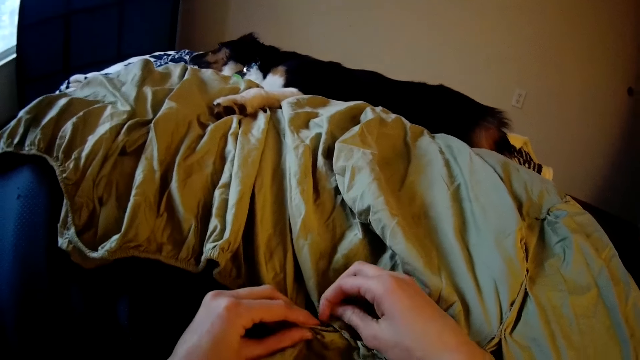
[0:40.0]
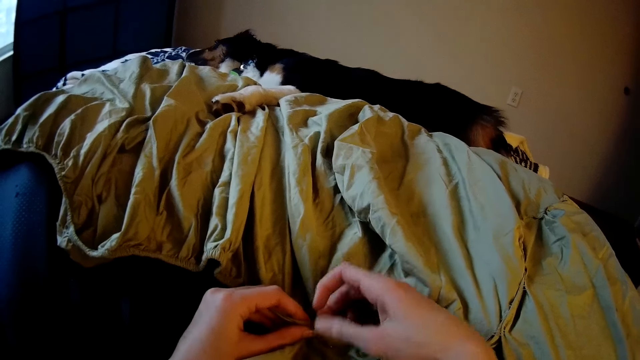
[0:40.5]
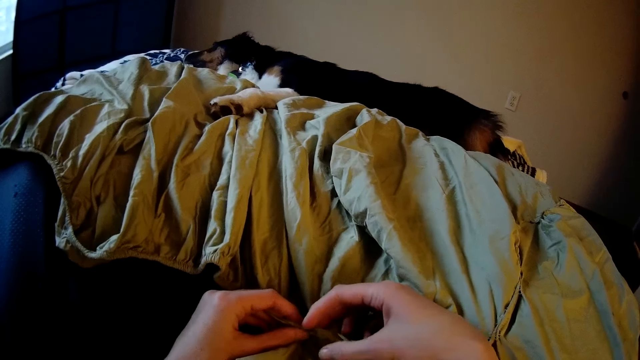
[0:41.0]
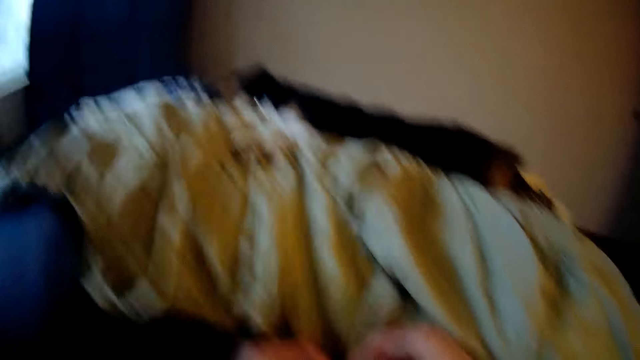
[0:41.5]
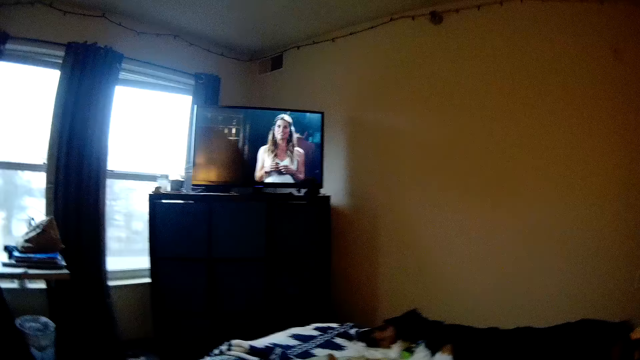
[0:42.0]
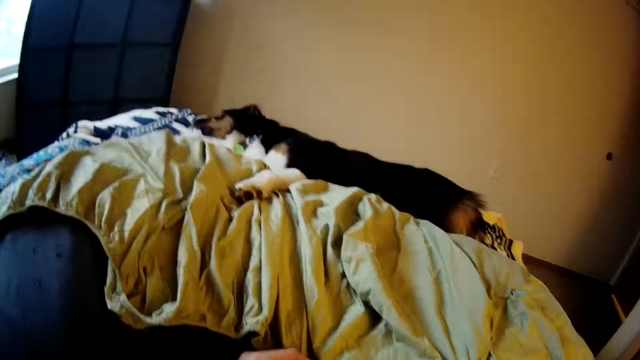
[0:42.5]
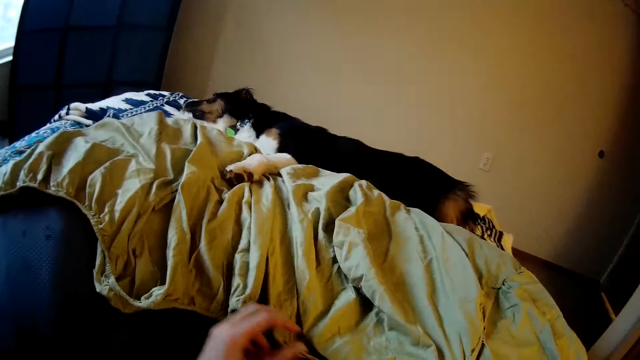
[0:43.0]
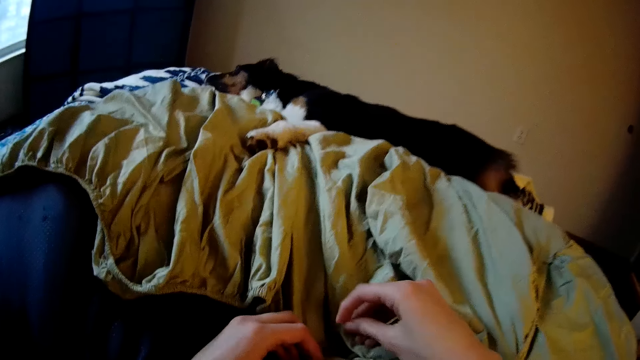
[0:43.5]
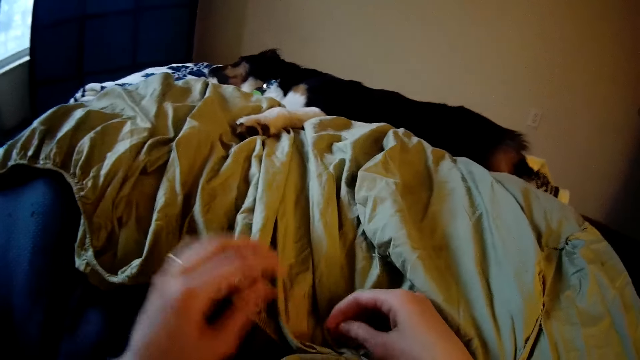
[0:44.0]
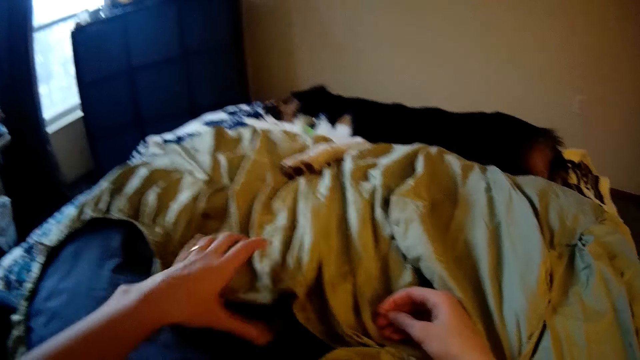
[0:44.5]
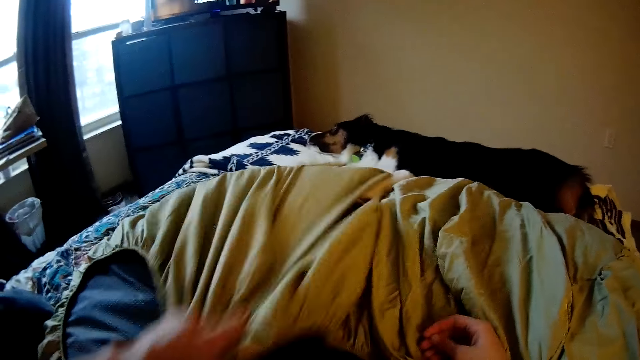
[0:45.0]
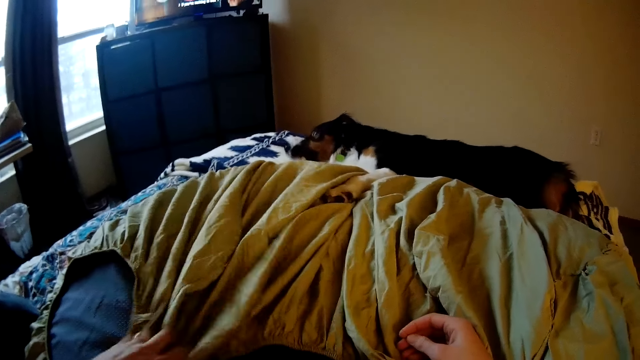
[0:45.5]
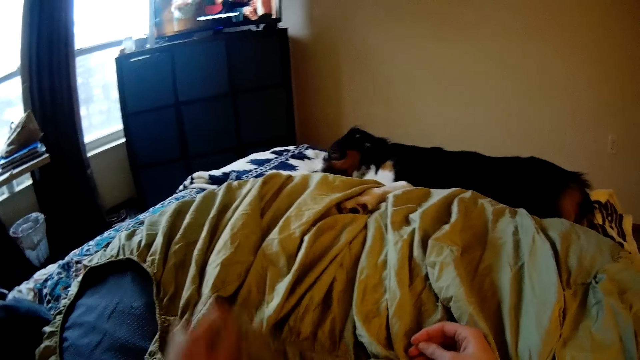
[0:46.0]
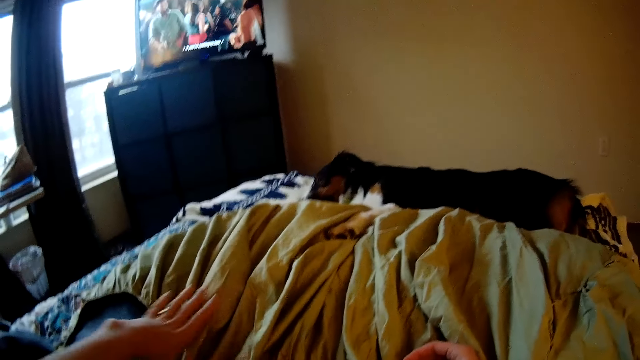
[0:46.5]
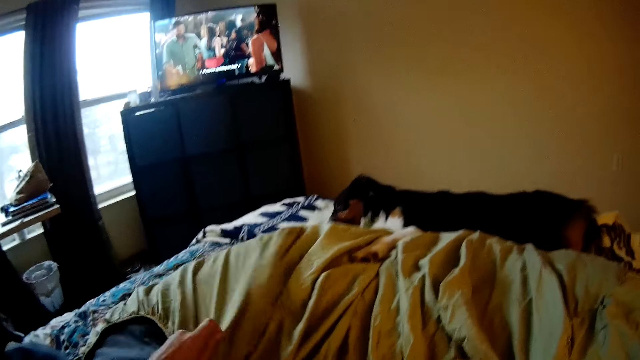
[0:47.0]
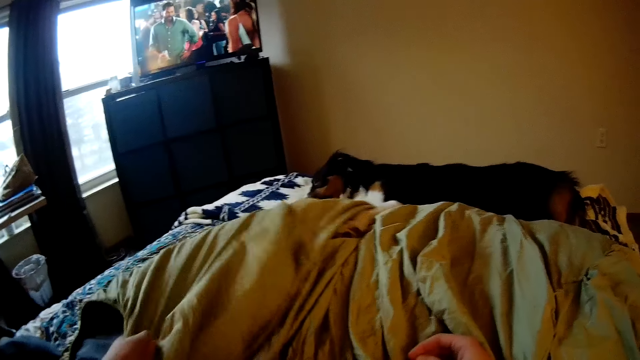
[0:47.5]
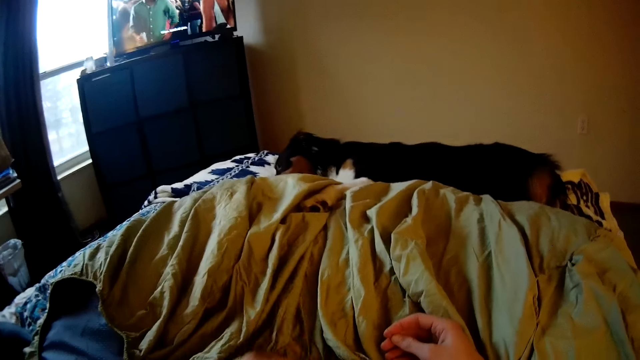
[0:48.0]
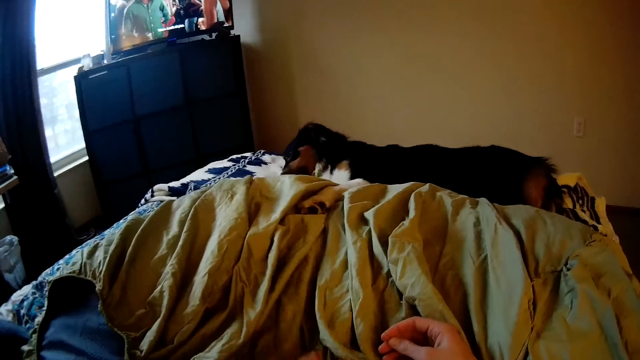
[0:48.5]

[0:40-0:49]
The camera wearer watches the television. They pull the floor pillow with the left hand.

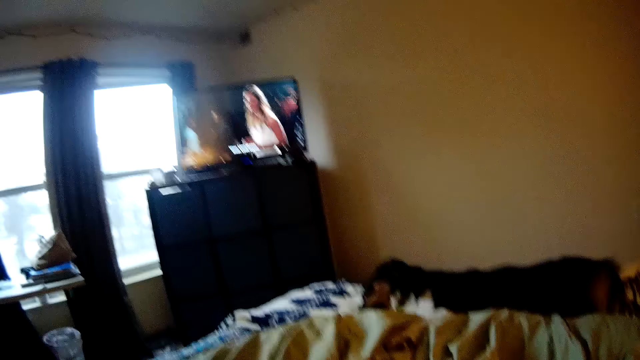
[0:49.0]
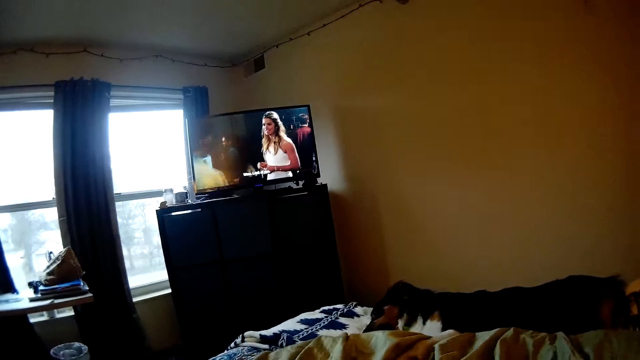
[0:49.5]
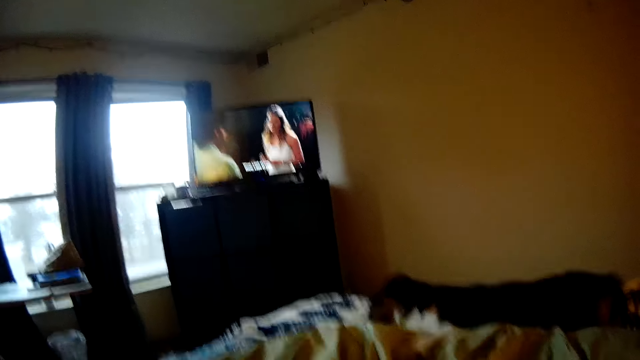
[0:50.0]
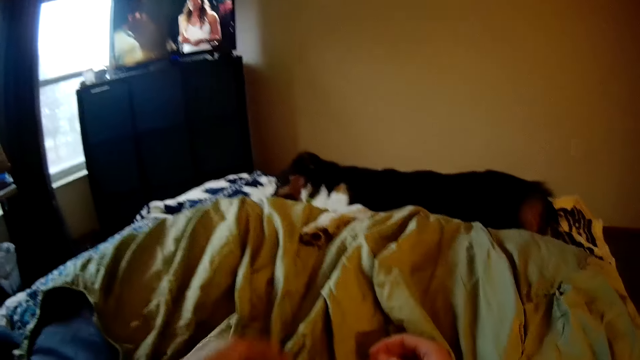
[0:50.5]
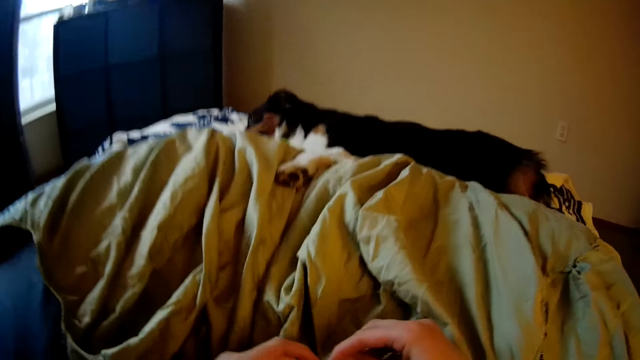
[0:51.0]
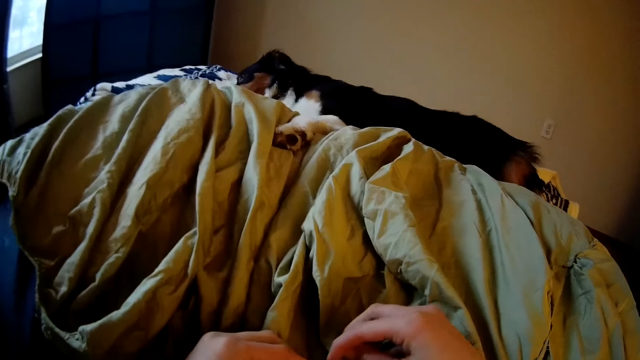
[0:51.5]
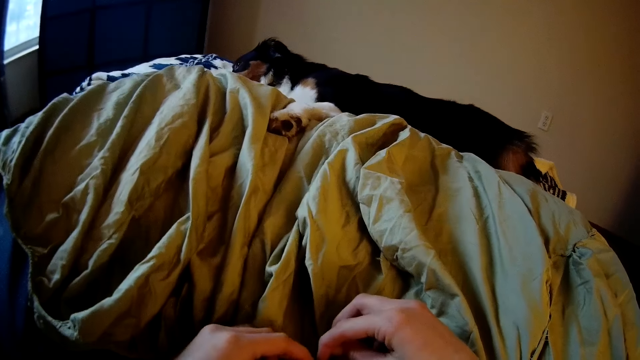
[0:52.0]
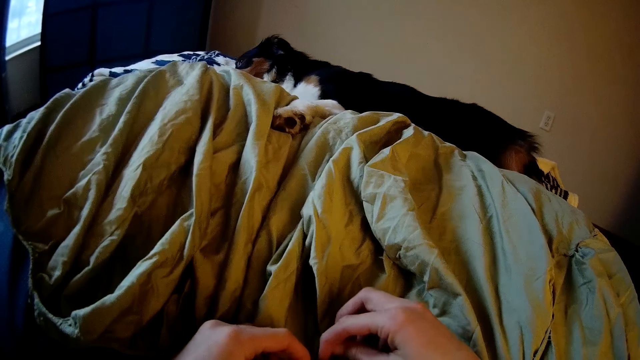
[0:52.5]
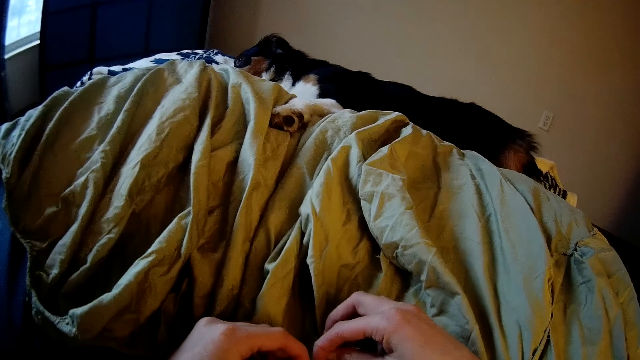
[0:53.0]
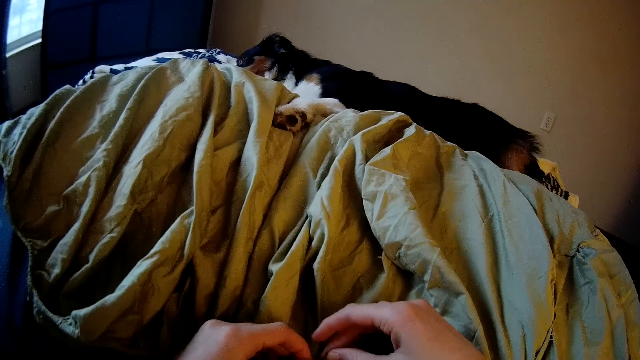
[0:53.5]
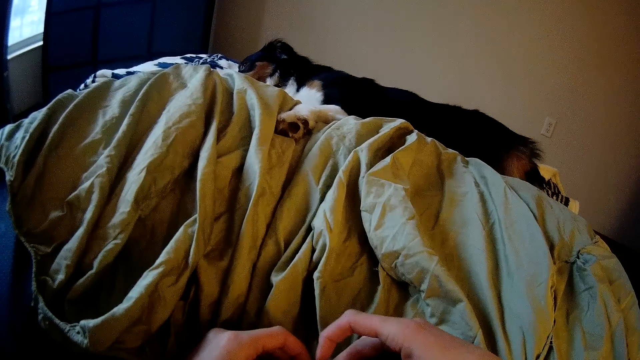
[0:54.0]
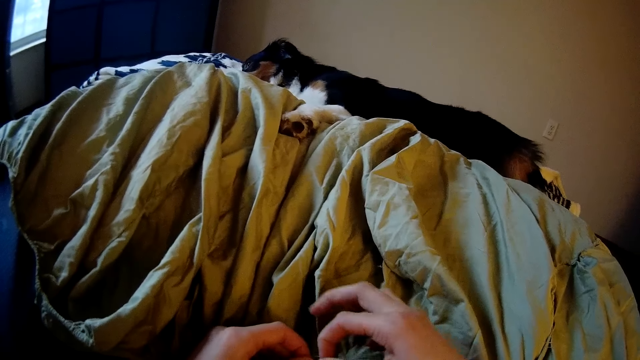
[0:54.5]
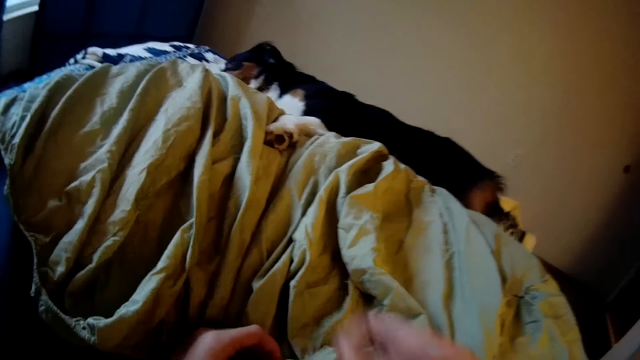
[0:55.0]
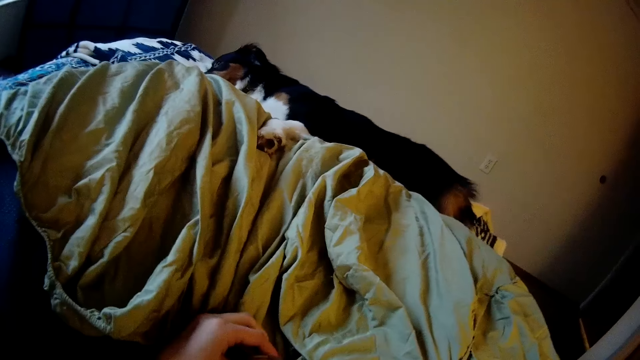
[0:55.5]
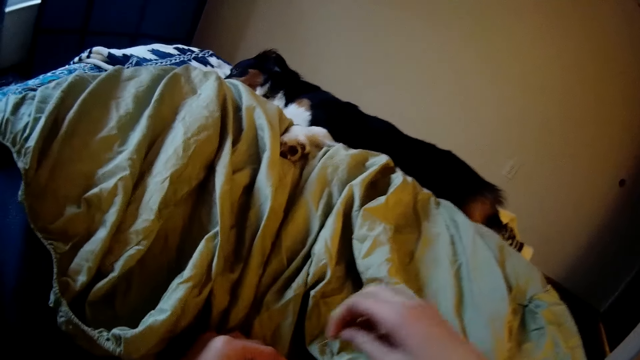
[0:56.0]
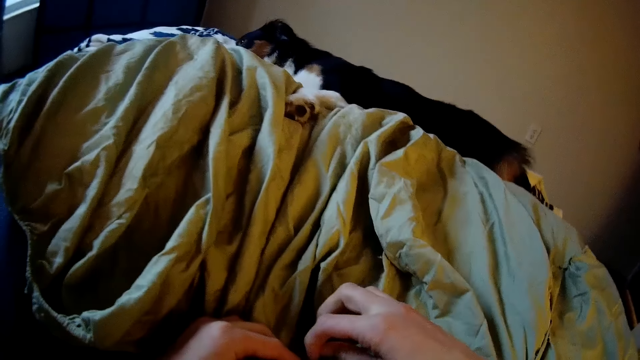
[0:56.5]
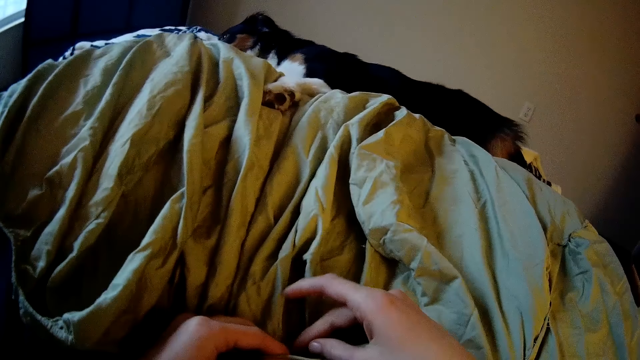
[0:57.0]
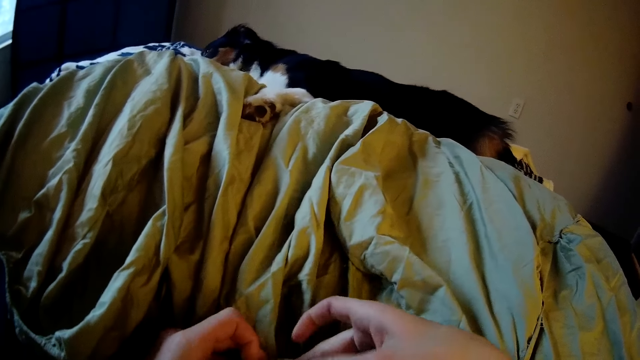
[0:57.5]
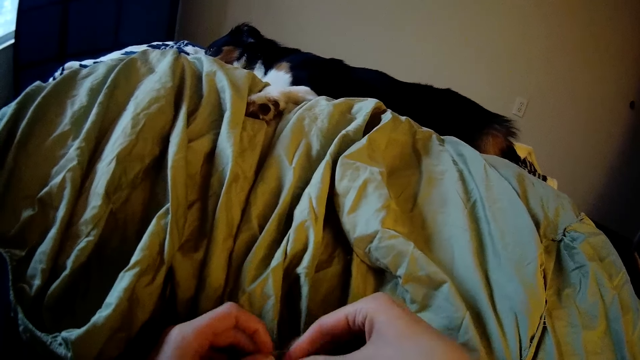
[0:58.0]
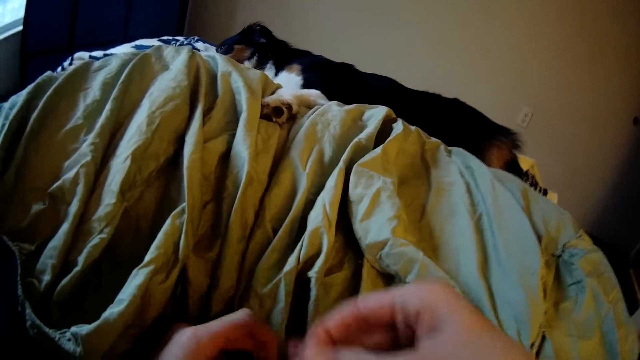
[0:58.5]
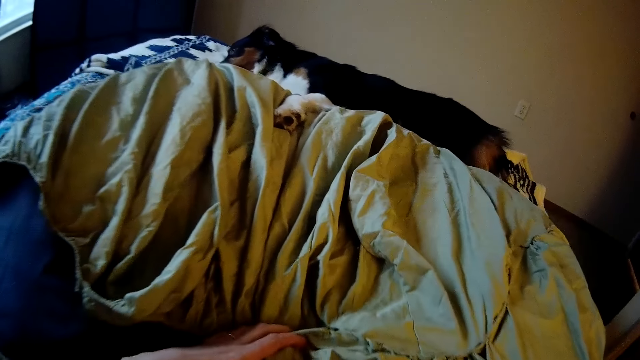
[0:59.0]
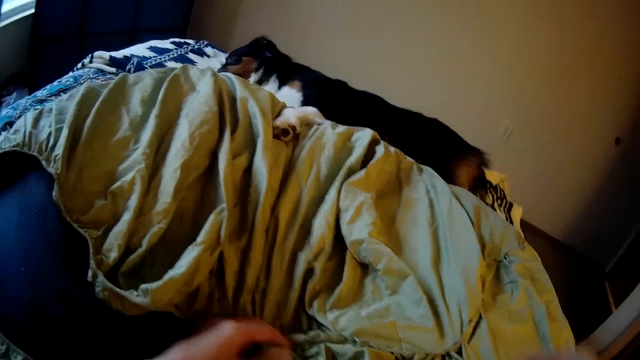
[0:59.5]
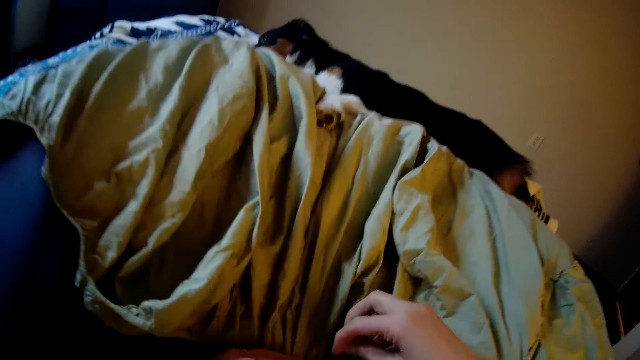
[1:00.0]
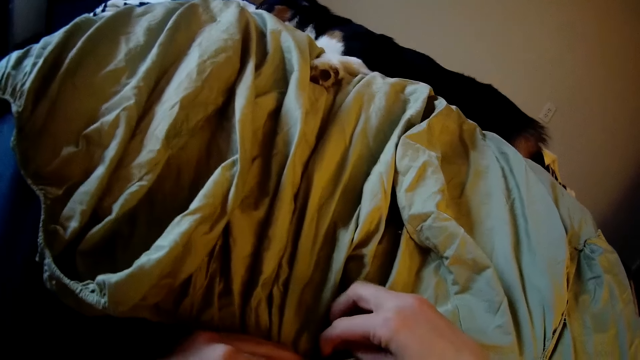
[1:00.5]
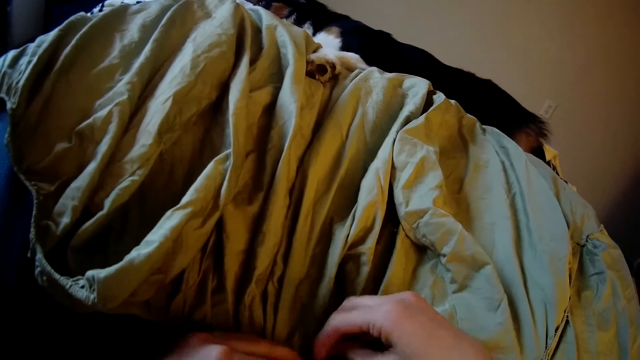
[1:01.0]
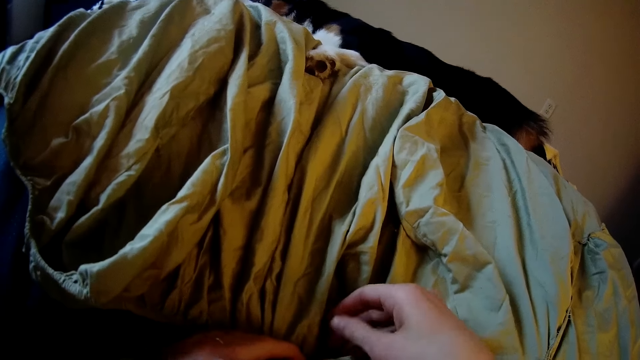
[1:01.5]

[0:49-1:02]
The camera wearer watches the television. They sew the floor pillow with a needle and thread.
